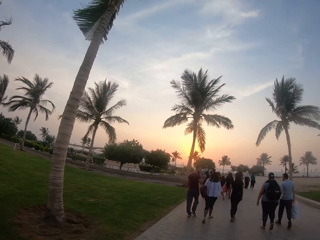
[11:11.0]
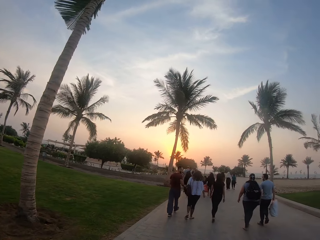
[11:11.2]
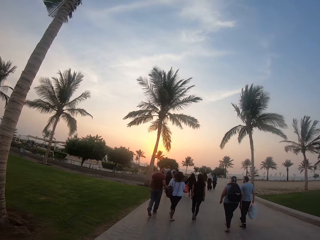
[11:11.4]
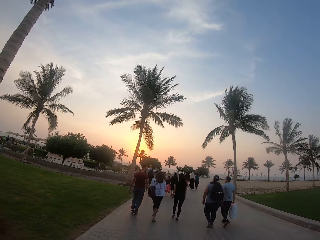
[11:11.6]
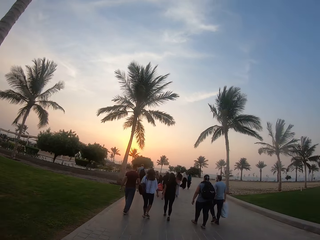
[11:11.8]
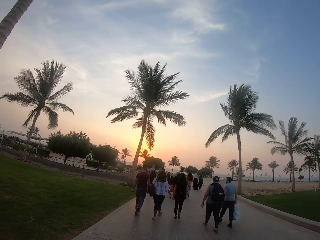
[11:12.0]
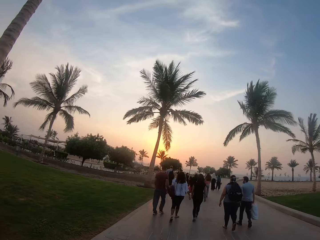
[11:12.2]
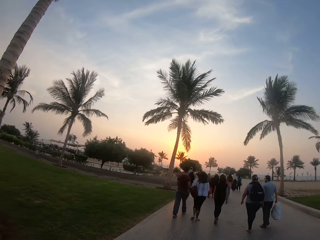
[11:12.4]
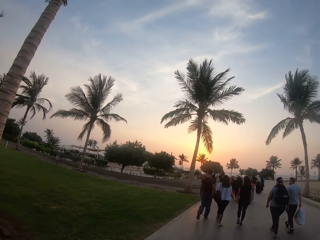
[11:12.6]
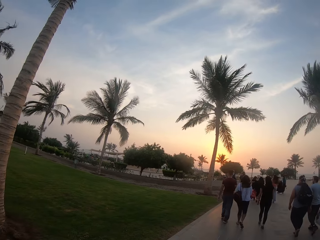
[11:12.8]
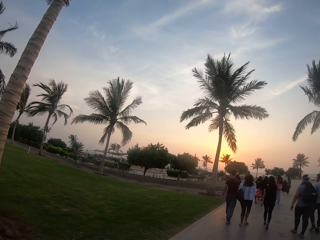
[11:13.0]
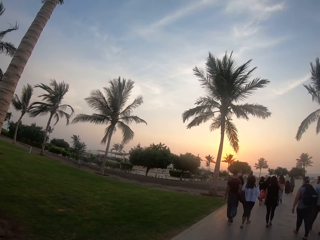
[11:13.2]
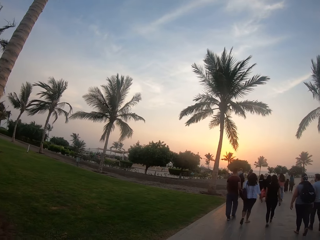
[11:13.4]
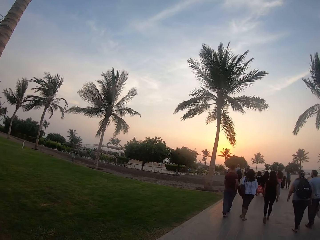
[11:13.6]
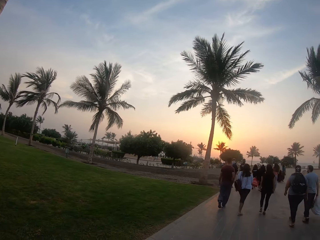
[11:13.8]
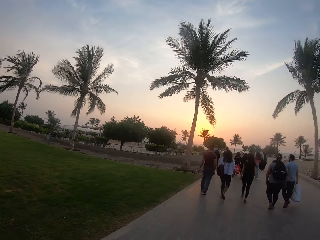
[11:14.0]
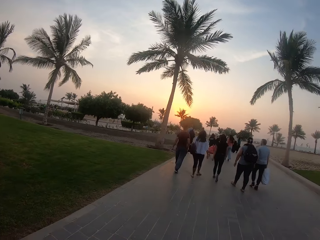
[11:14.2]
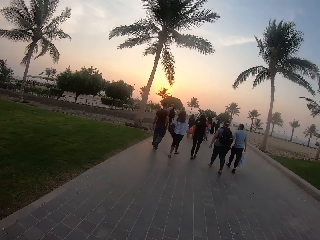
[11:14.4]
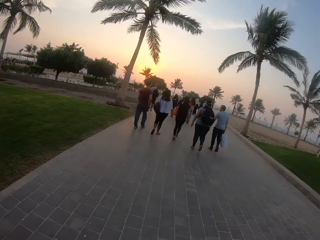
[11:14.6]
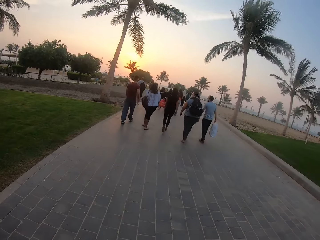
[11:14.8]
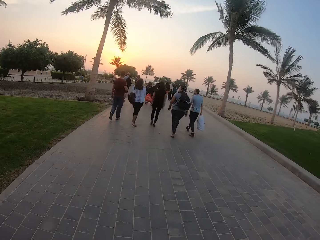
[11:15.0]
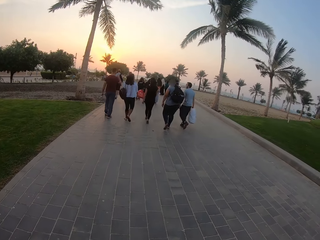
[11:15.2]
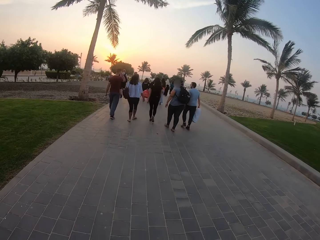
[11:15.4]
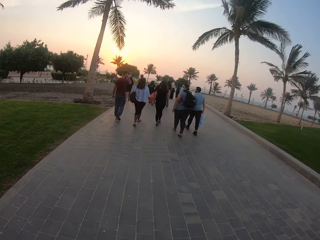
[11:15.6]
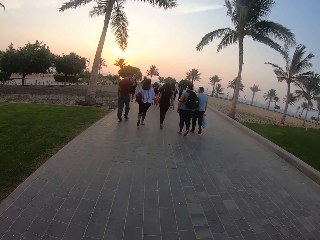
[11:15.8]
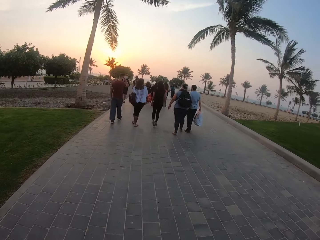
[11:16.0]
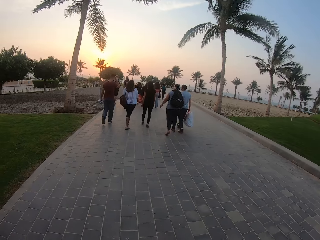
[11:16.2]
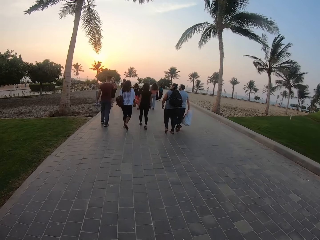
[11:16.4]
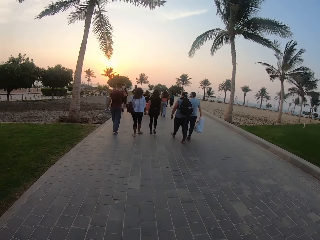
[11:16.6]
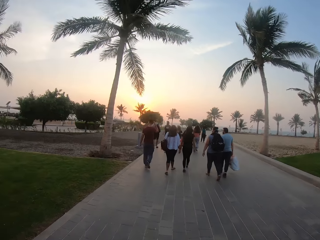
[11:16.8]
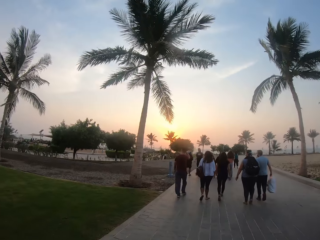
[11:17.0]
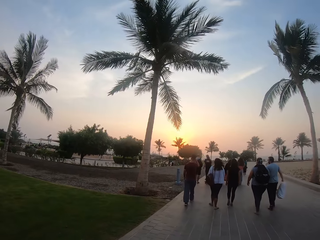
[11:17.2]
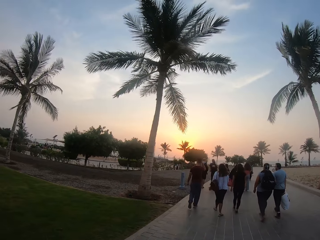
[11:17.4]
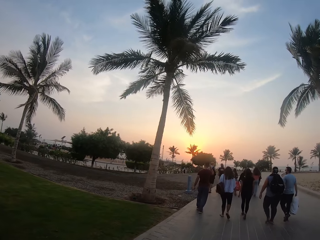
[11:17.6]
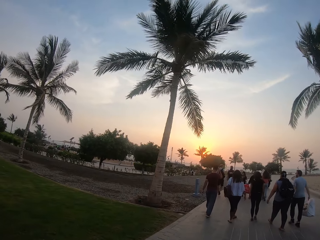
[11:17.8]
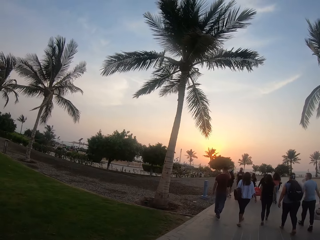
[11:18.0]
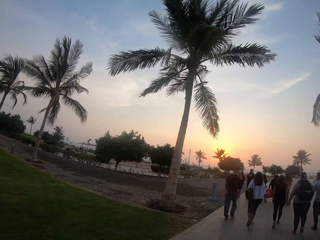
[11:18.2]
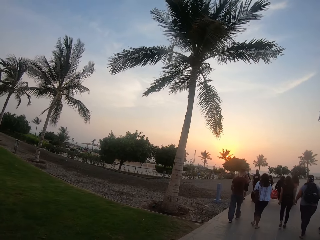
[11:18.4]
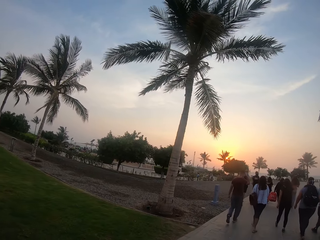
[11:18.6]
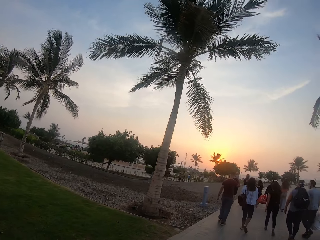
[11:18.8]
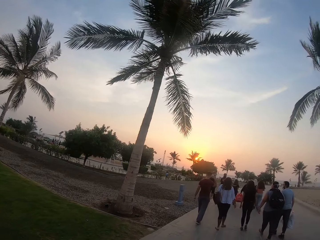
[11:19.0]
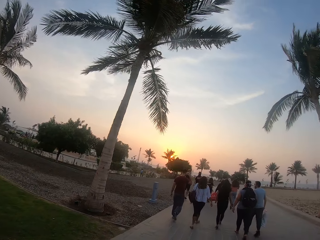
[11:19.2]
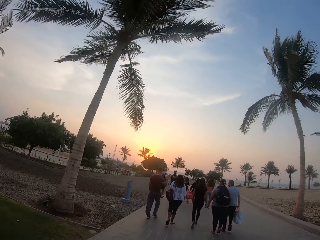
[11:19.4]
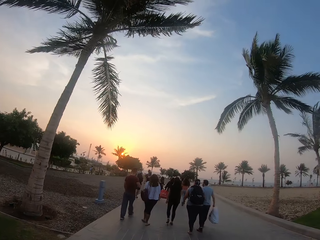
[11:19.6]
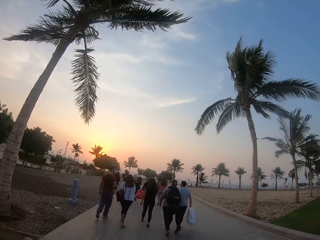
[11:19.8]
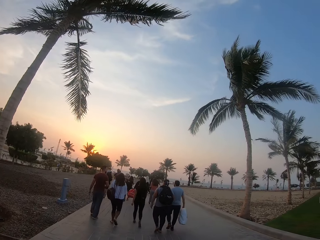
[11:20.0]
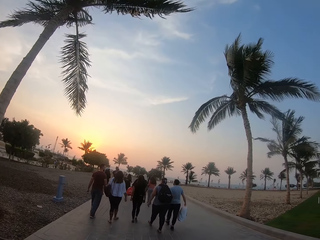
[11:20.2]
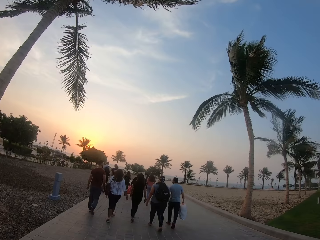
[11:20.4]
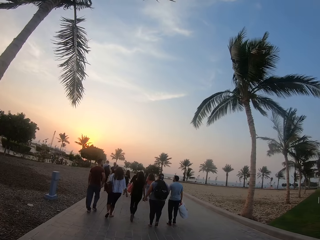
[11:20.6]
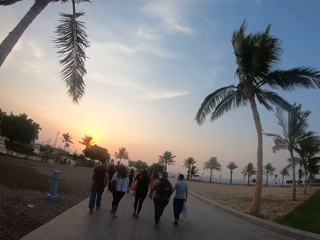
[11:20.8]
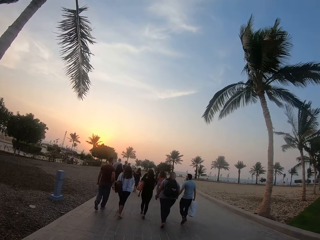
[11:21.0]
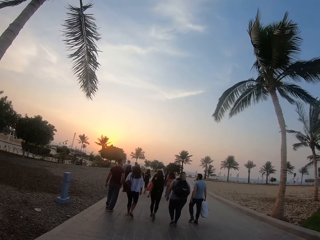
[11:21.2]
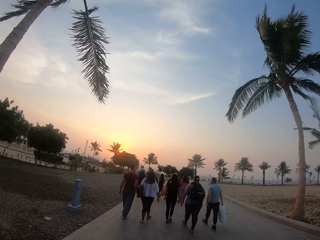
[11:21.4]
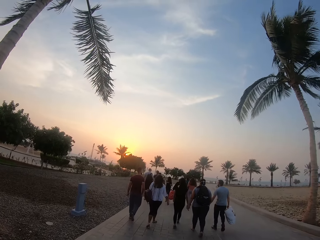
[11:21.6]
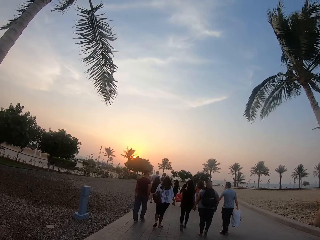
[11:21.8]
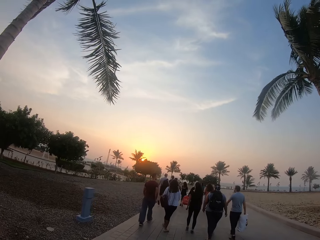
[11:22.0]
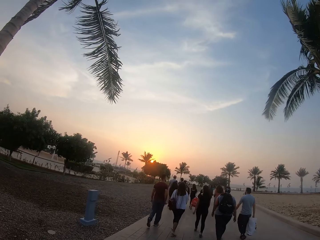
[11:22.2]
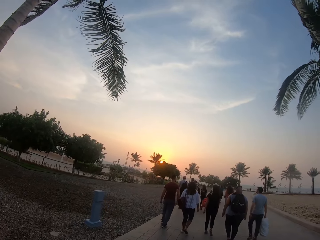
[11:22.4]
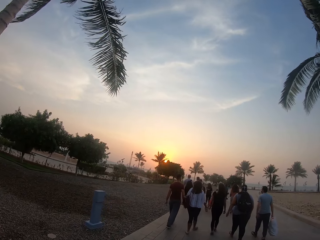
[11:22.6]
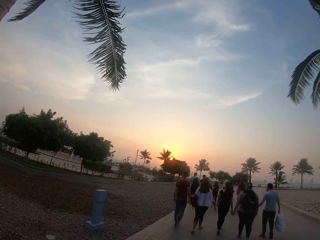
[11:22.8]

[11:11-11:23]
The camera wearer looks at the people working along the road.

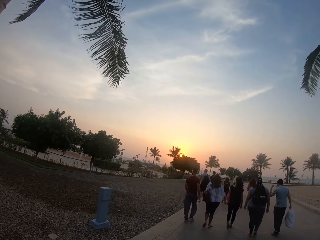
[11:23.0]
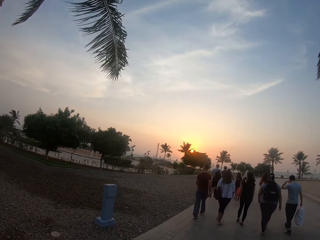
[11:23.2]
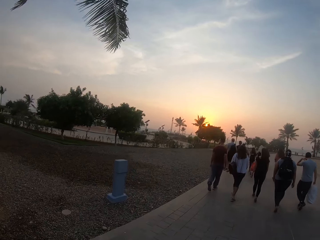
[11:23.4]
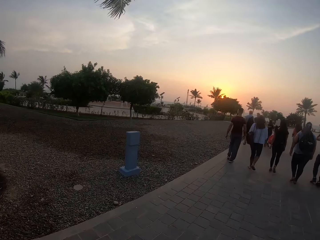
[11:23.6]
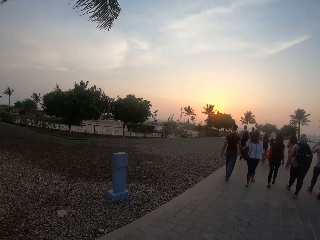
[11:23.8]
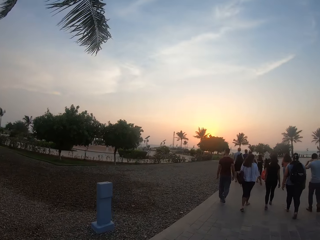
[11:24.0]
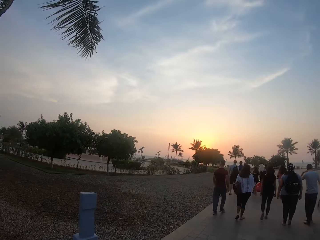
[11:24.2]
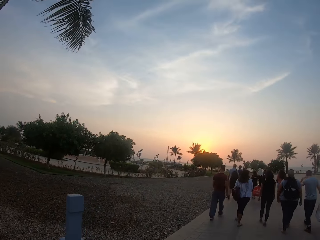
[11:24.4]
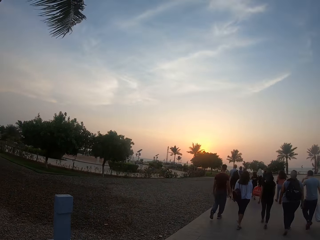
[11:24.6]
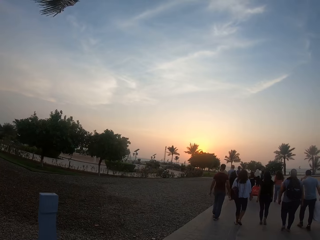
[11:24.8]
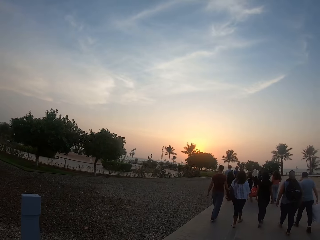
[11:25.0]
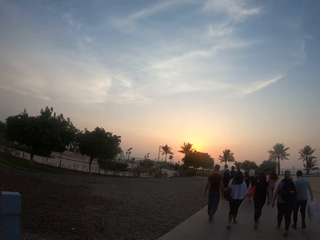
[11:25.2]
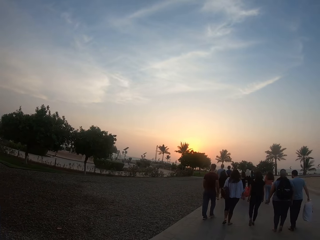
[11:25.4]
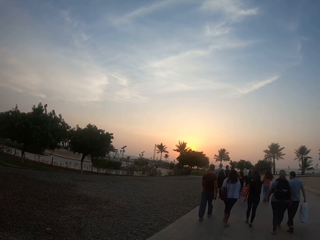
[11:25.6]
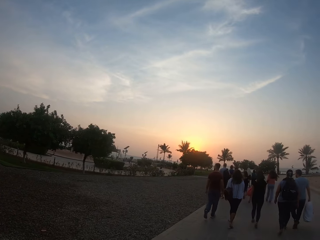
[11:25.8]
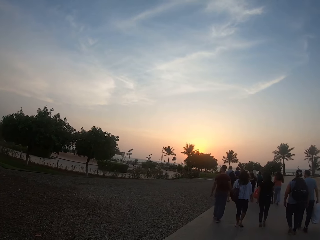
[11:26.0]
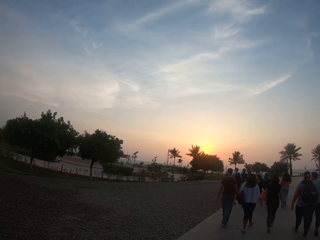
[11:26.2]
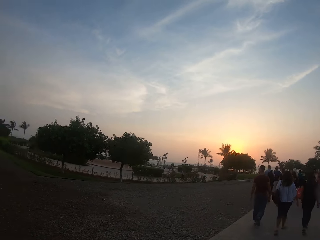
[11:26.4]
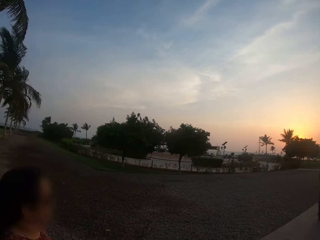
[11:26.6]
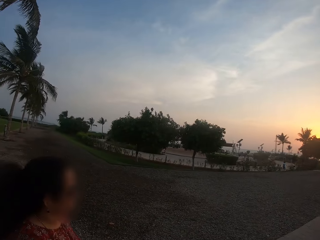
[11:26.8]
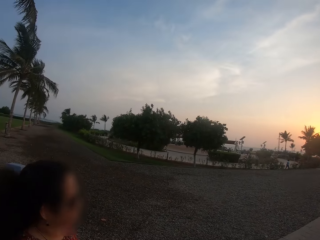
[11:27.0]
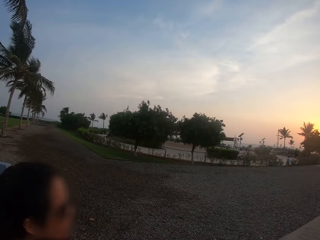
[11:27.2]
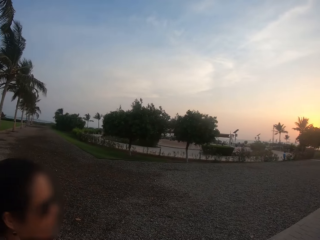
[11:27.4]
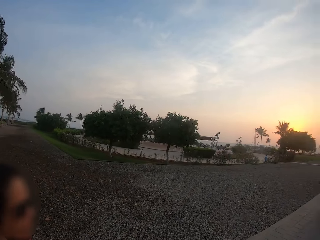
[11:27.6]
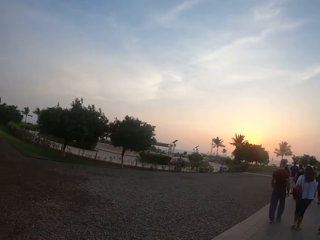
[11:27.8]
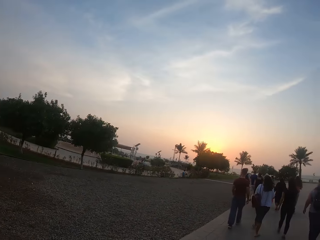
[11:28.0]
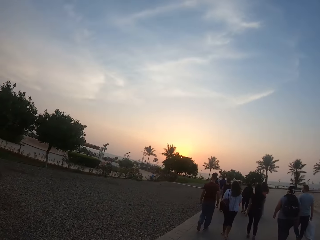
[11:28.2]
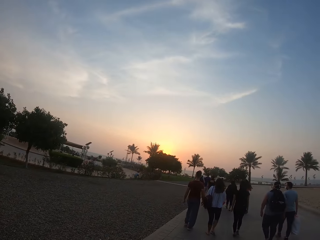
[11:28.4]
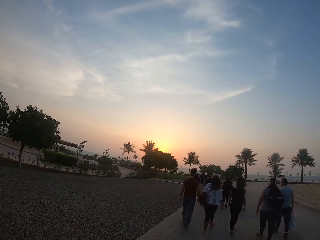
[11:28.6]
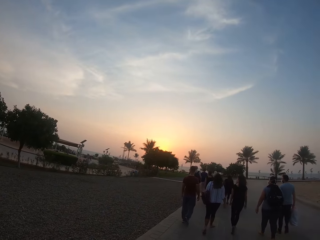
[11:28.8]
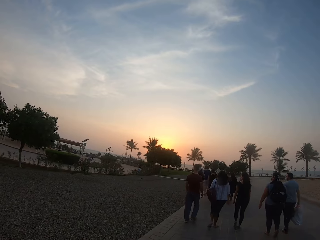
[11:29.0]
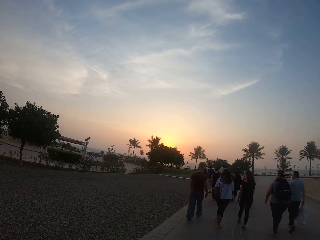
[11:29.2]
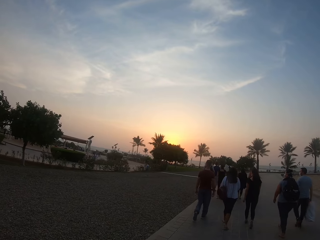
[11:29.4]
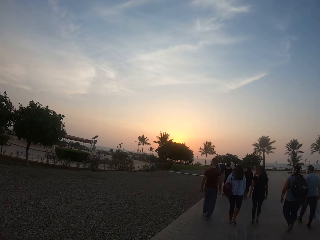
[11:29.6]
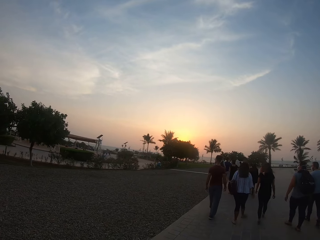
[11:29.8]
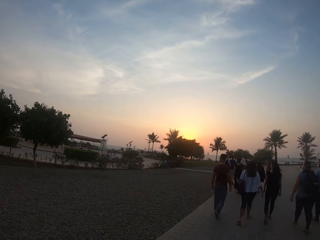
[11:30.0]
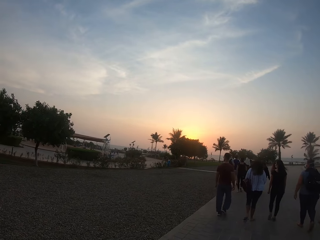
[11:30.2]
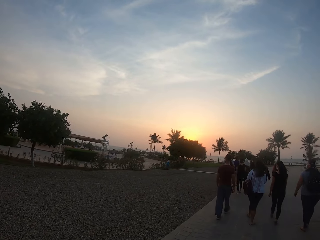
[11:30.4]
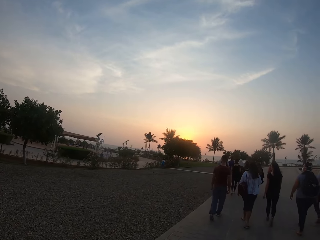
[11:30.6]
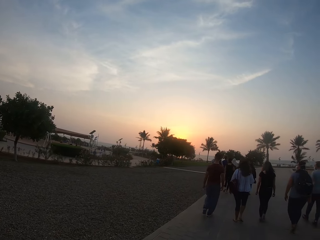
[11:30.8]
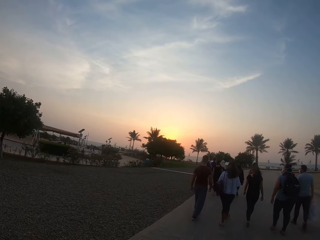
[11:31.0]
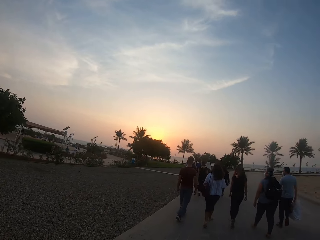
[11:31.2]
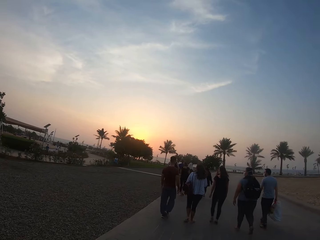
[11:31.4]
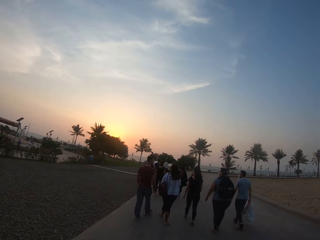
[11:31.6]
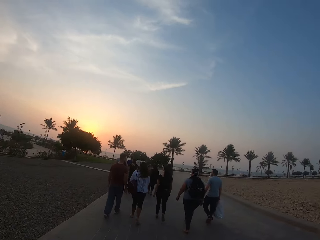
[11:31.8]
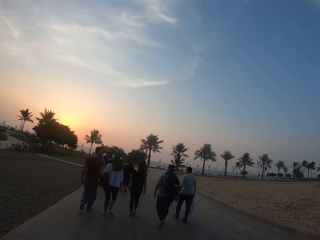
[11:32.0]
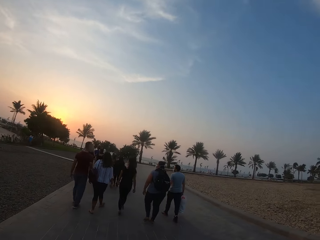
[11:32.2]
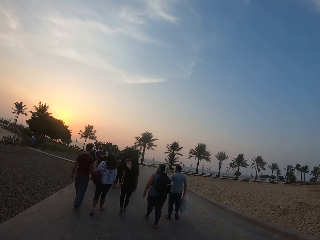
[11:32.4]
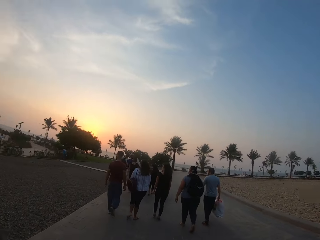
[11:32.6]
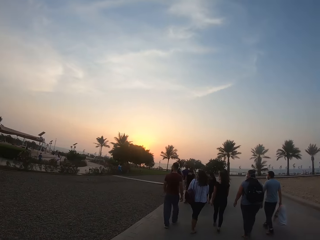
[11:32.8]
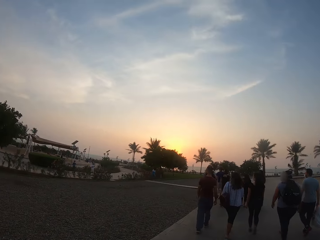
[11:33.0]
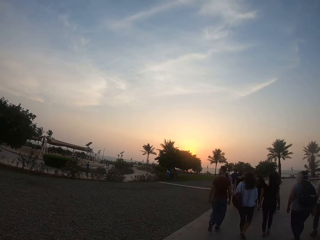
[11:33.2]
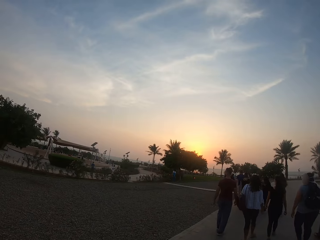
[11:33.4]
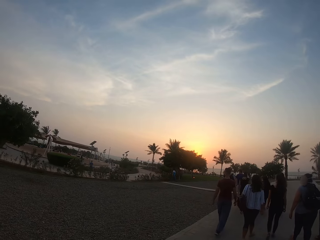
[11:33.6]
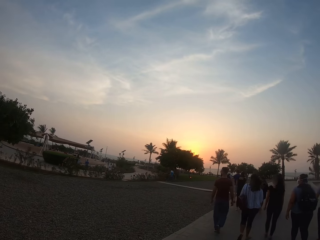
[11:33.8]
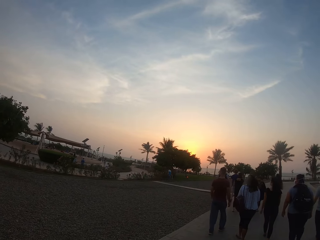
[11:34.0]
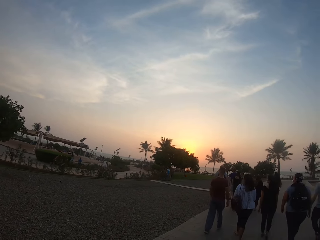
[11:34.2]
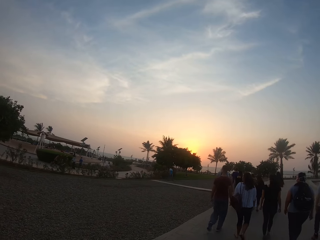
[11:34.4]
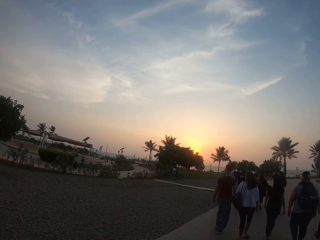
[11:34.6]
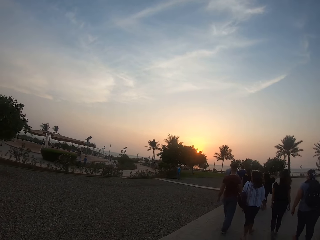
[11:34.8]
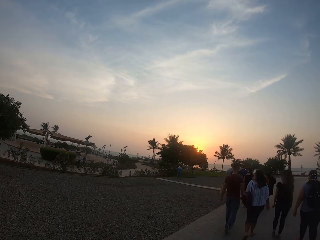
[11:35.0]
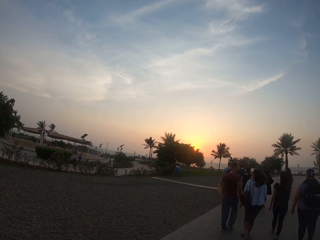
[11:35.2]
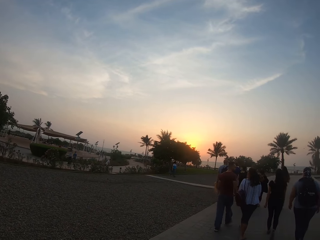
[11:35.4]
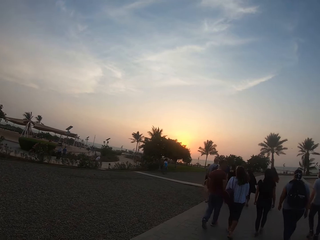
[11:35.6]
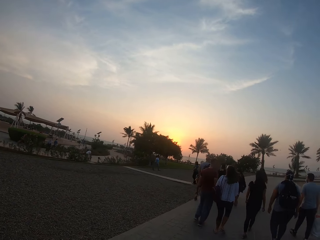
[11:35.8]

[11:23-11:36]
A lady walks on a pathway. The camera wearer walks along the road.
